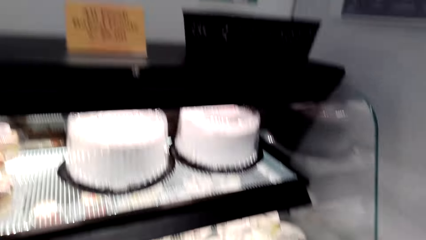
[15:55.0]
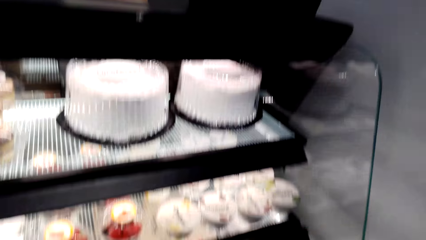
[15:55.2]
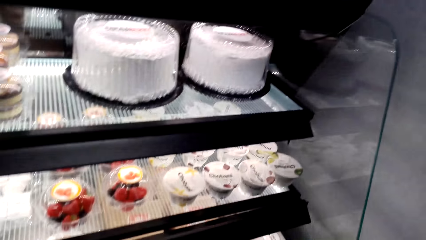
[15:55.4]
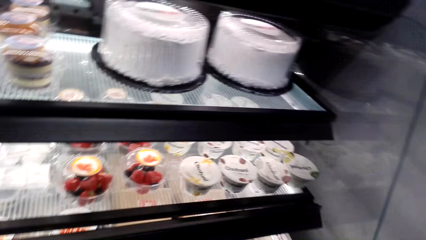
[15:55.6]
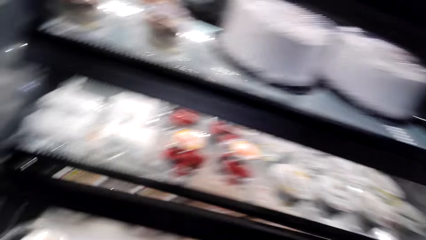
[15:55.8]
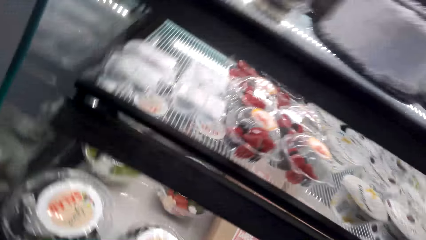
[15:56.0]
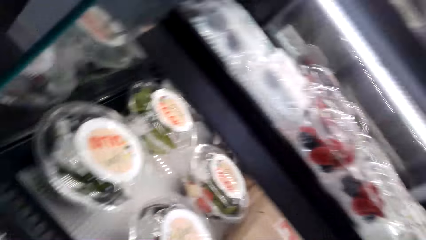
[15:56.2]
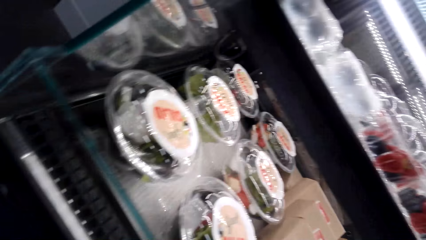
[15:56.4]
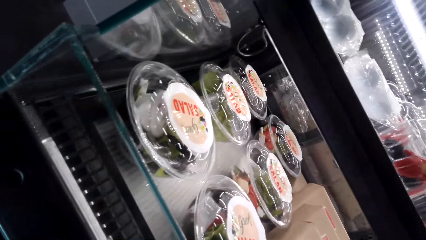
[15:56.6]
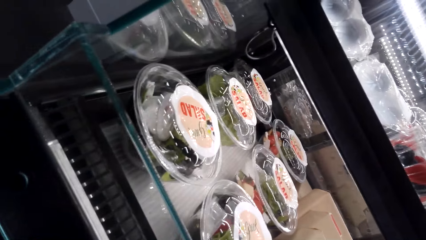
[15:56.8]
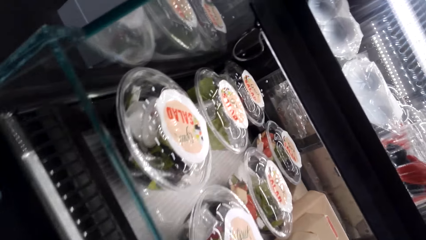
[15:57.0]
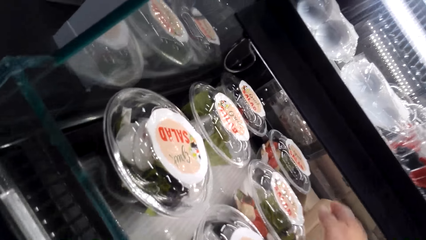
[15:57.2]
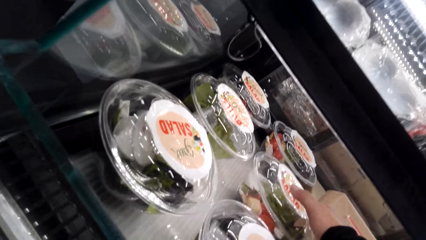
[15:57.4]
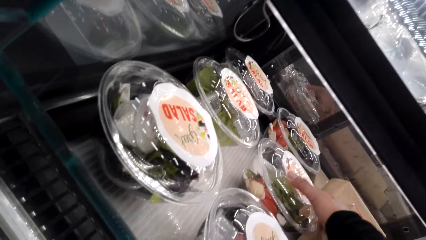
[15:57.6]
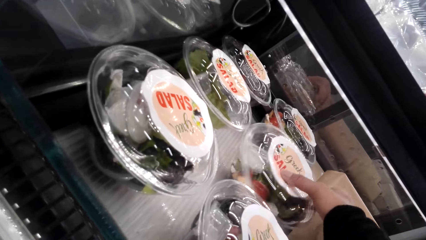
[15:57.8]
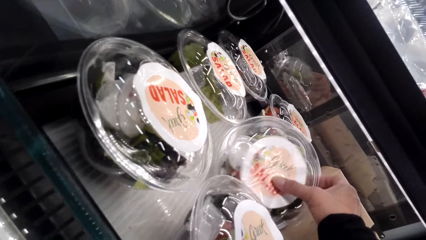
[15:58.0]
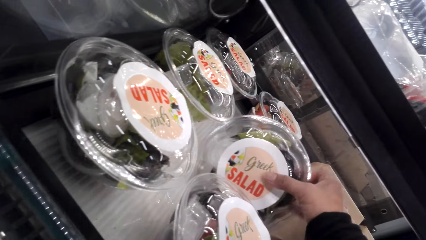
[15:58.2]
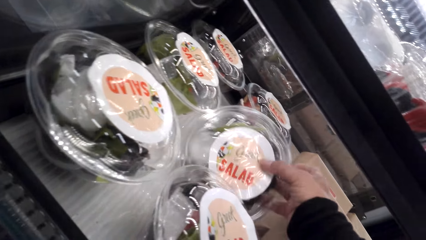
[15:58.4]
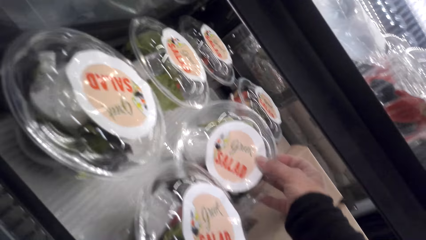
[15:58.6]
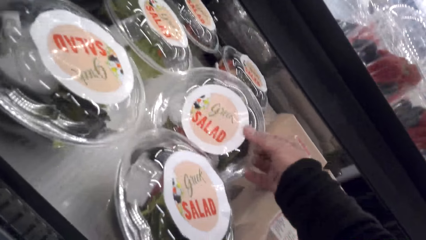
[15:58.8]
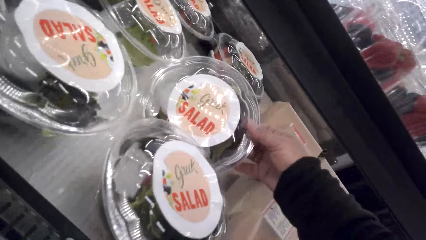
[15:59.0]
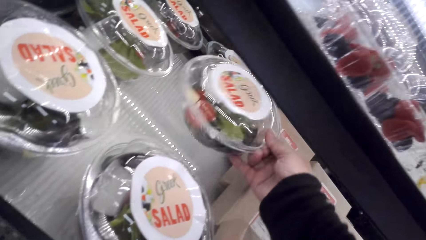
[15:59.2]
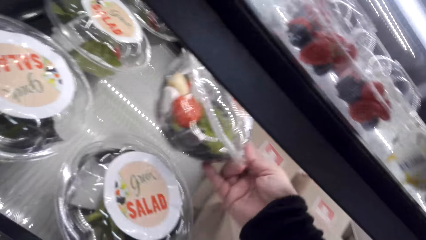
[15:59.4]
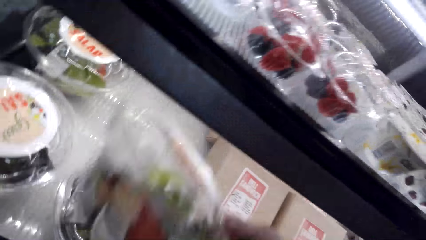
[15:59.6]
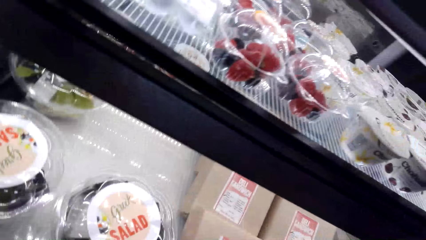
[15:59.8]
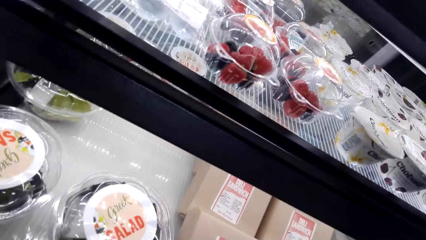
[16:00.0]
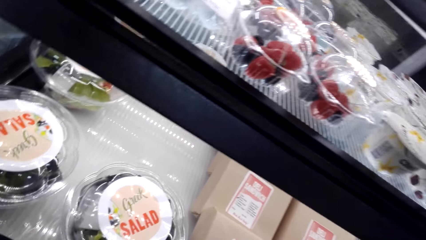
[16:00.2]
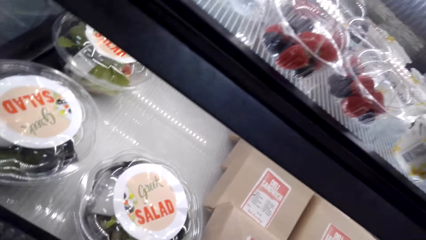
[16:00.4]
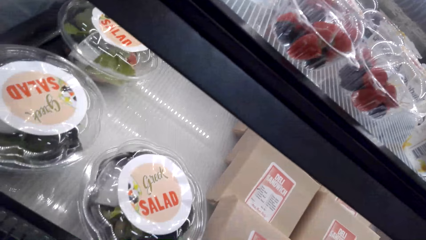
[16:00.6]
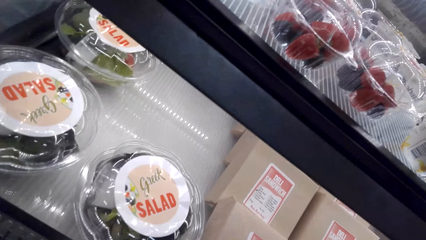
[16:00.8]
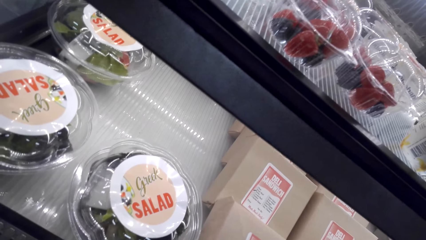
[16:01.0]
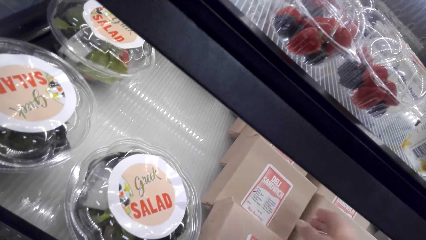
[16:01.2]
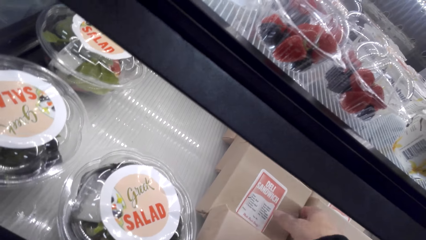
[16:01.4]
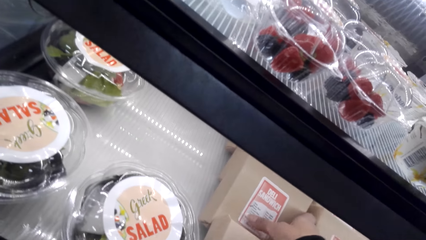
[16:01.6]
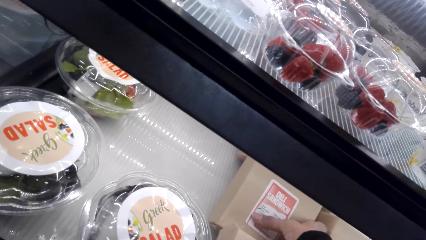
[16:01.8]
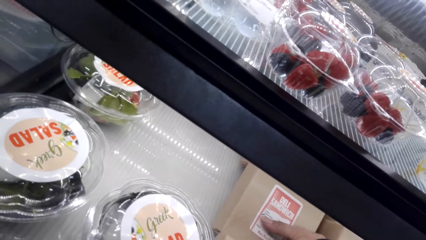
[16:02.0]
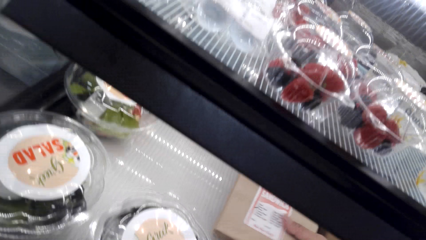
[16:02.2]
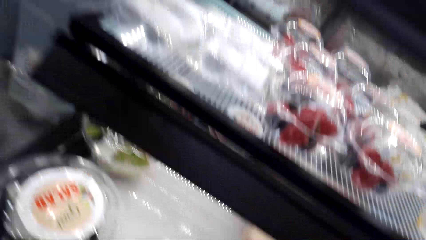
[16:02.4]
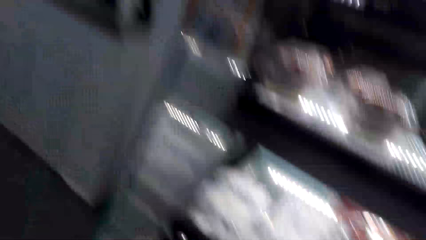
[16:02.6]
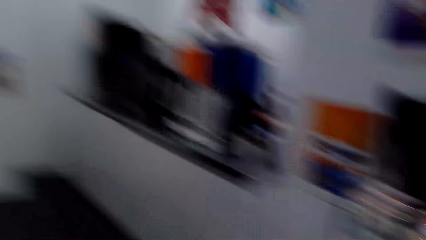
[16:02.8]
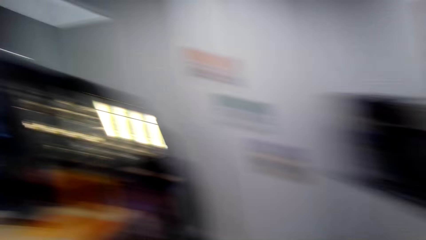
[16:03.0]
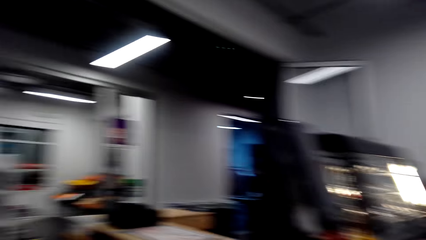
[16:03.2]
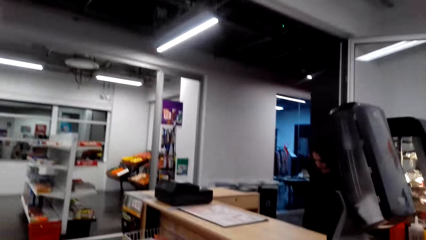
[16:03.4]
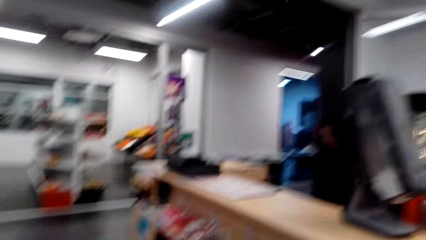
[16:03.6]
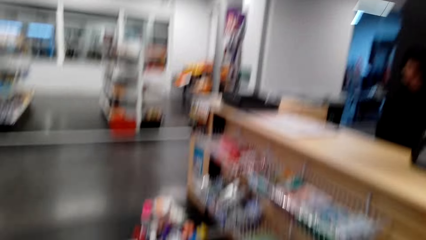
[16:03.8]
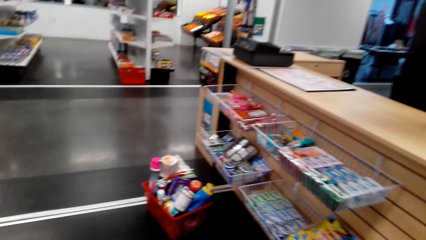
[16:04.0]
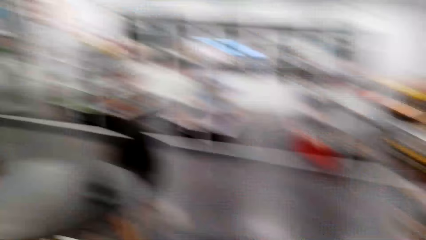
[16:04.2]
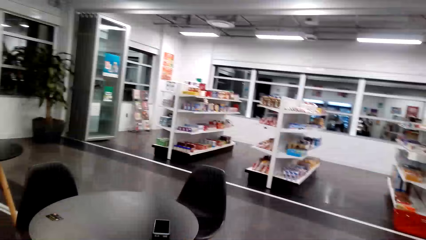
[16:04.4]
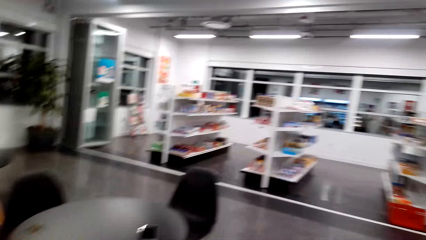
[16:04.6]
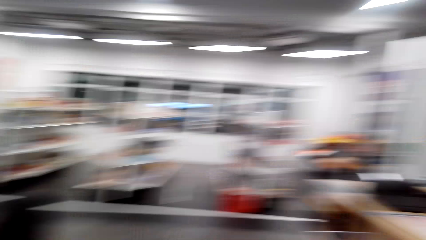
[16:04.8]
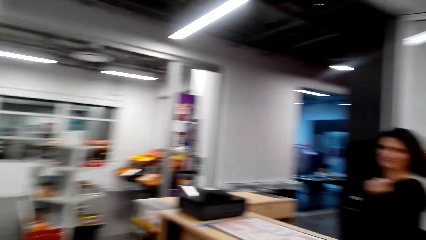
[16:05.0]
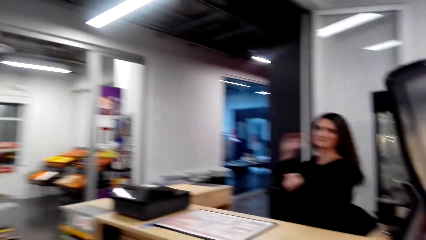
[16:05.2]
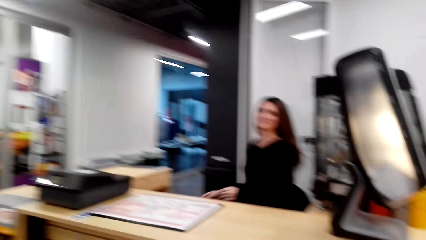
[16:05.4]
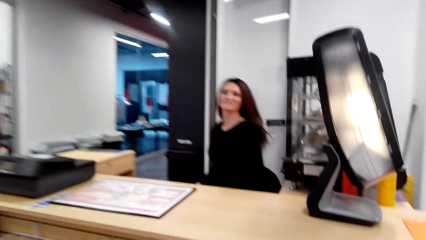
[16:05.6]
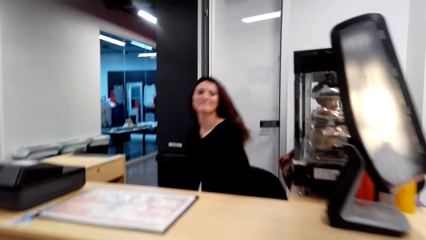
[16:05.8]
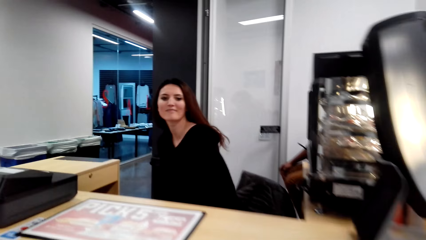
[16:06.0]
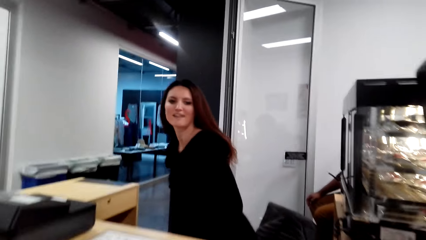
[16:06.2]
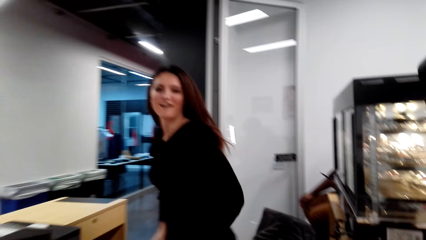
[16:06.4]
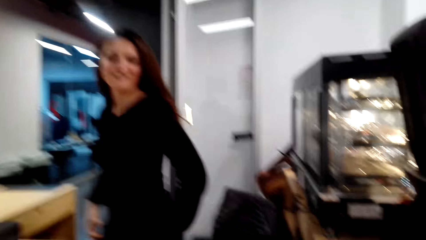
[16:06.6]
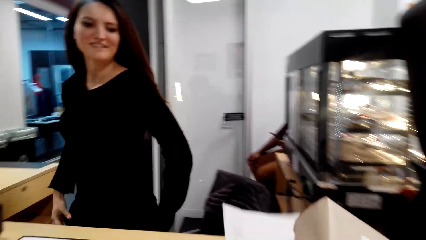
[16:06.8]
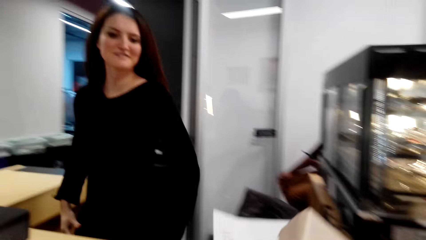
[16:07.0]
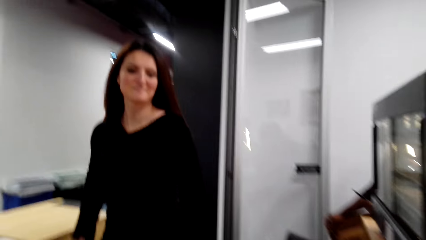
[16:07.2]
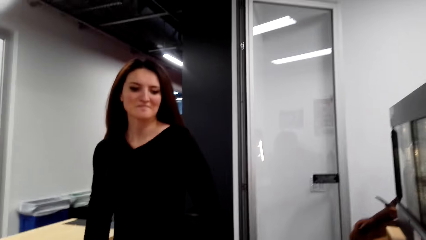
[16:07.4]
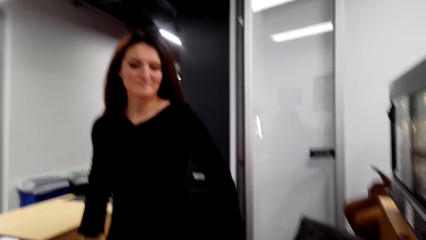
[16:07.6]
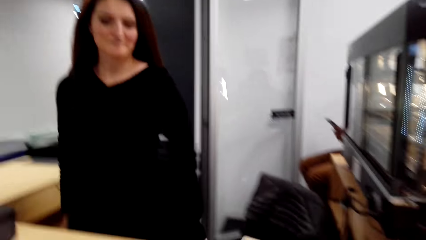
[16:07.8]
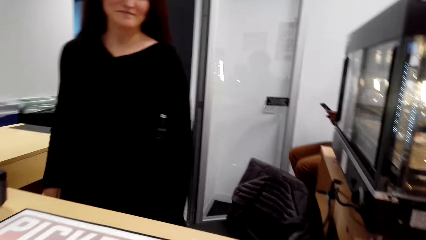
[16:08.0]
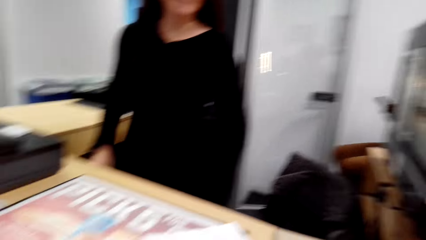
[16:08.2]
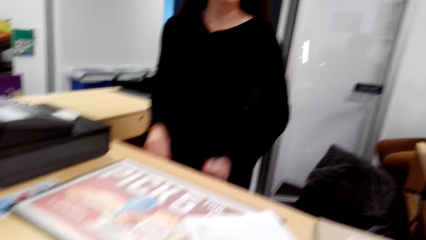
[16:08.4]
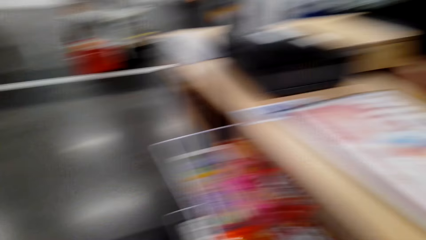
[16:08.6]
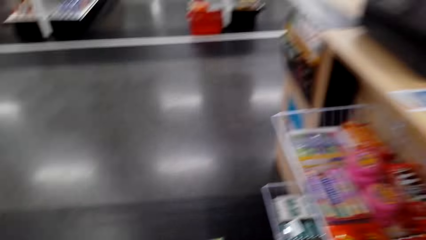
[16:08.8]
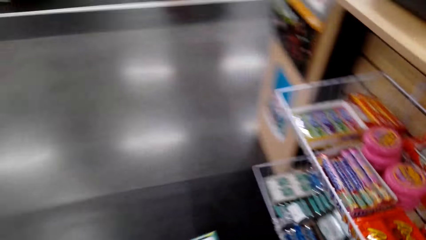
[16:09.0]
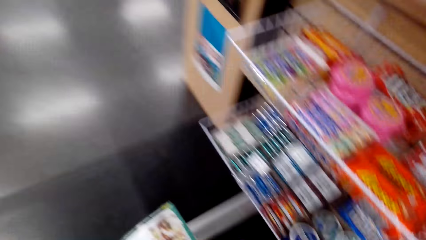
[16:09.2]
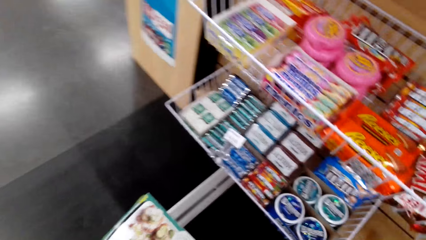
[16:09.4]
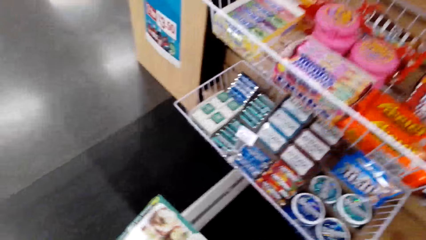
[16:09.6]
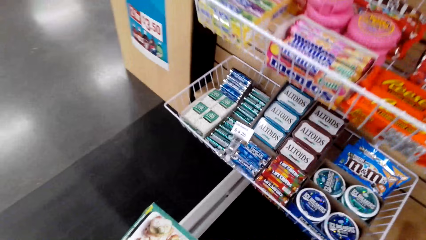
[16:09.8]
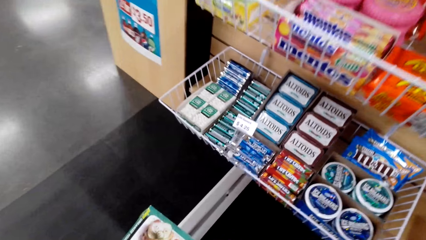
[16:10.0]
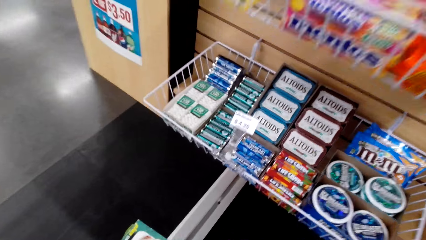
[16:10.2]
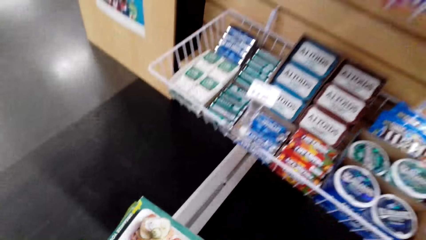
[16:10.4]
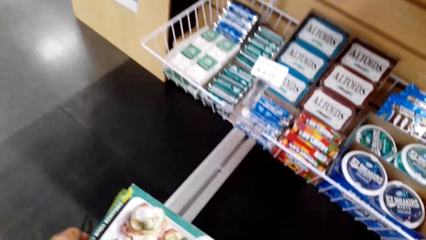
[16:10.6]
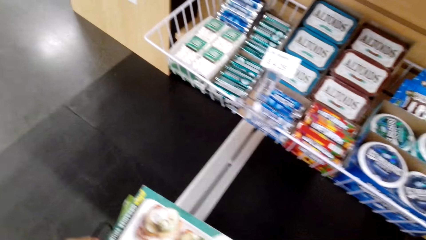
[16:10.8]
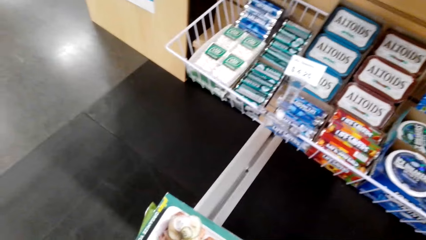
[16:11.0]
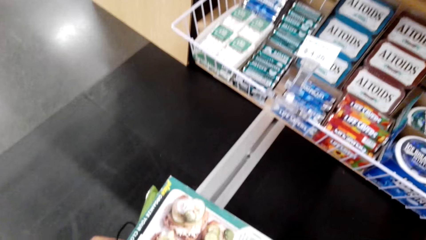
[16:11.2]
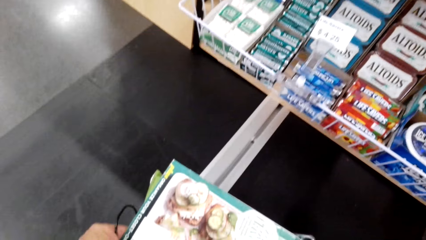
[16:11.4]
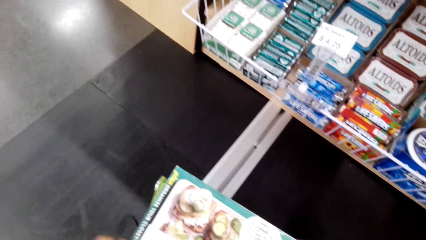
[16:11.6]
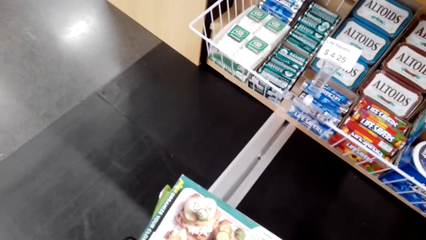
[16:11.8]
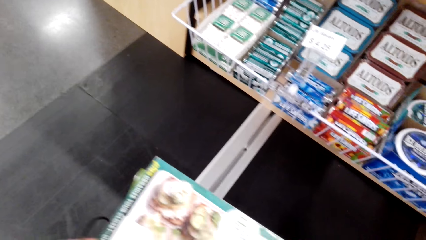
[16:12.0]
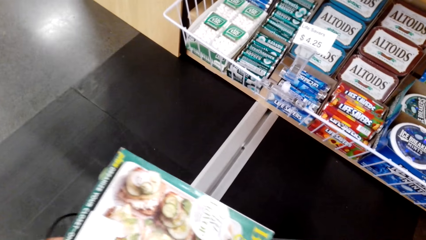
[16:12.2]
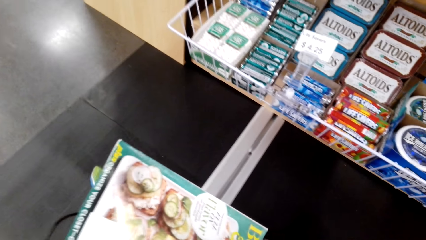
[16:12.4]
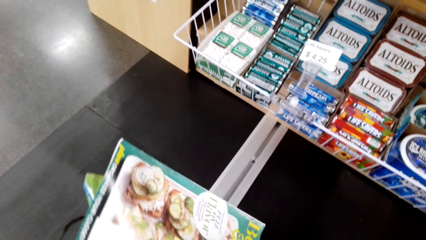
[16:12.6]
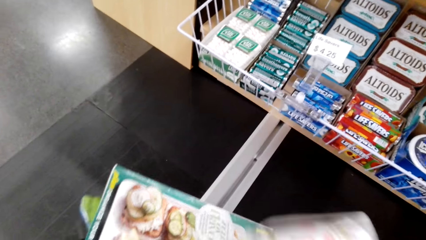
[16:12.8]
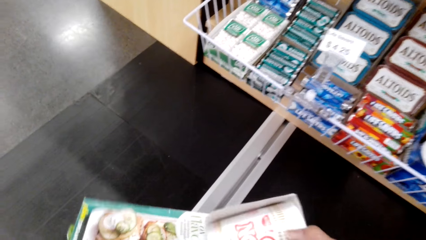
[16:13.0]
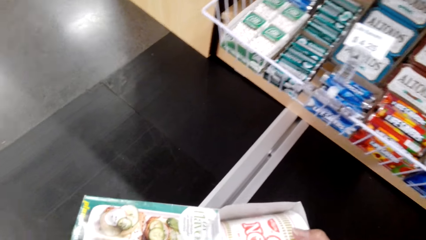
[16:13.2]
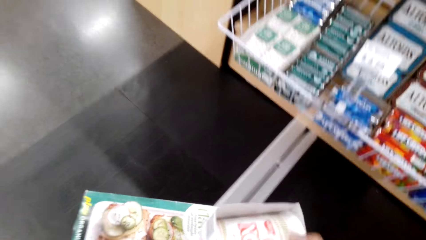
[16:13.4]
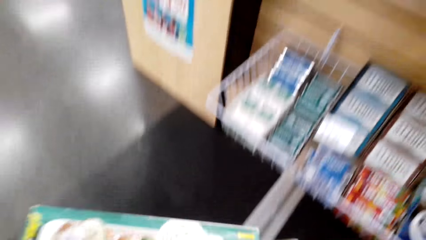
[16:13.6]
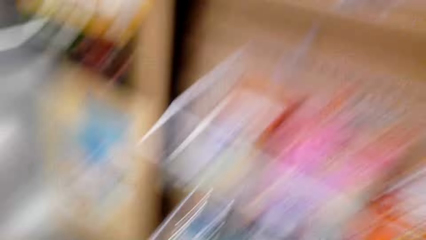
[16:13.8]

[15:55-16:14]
The camera wearer looks at cakes. They pick a pack of salad. They pick a deli sandwich. They walk to the shopping counter and look around. A cashier moves. The camera wearer dialogues to the cashier. They put a bucket down. They pick books.
